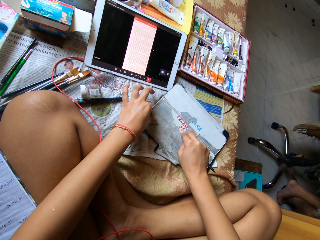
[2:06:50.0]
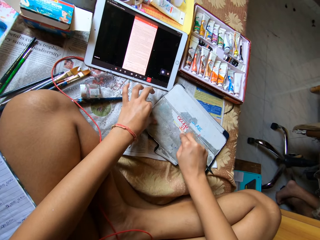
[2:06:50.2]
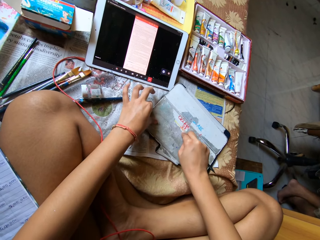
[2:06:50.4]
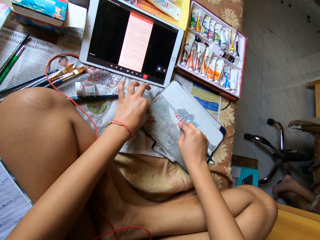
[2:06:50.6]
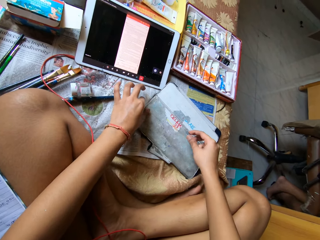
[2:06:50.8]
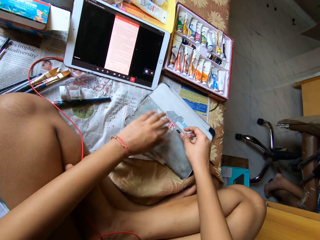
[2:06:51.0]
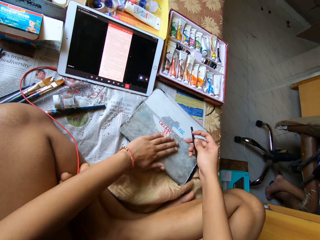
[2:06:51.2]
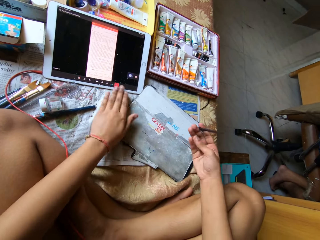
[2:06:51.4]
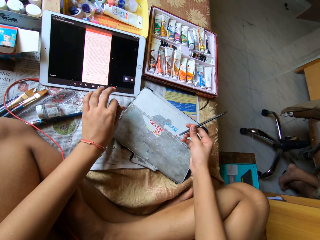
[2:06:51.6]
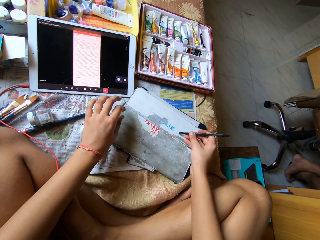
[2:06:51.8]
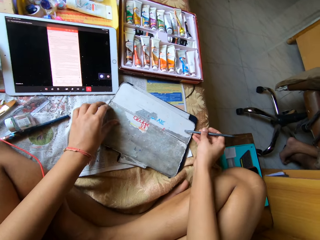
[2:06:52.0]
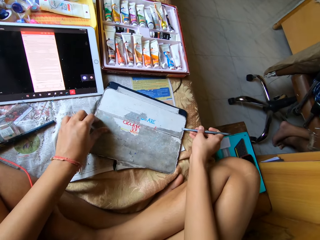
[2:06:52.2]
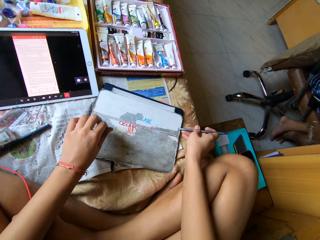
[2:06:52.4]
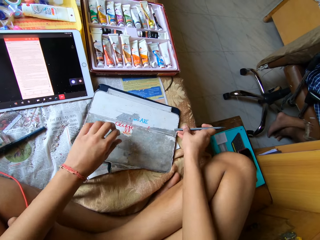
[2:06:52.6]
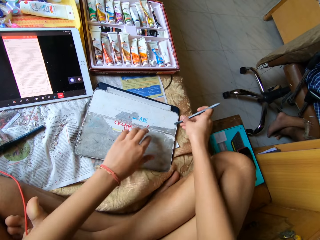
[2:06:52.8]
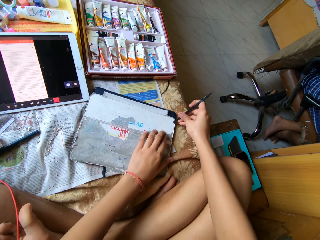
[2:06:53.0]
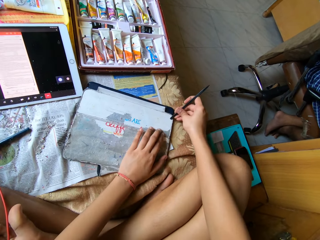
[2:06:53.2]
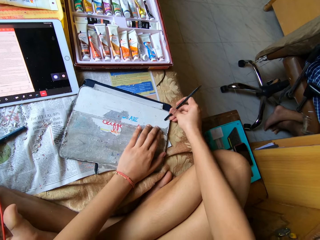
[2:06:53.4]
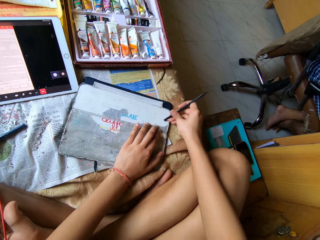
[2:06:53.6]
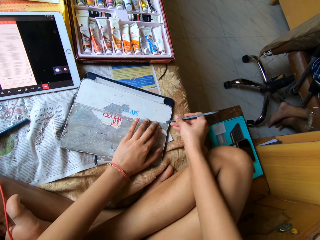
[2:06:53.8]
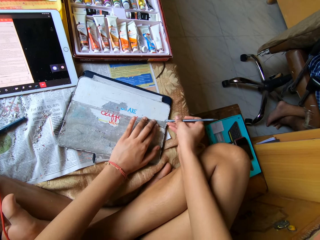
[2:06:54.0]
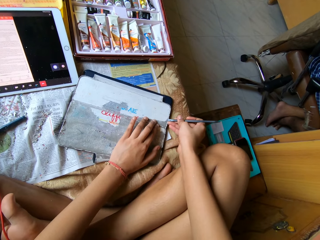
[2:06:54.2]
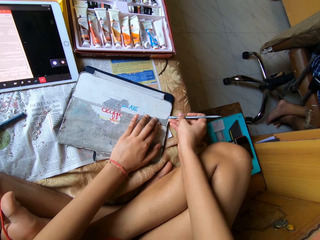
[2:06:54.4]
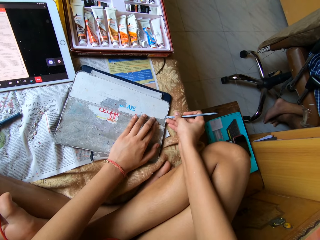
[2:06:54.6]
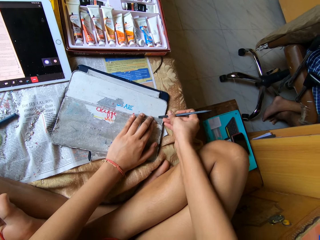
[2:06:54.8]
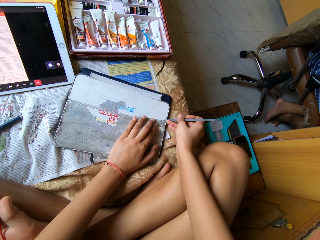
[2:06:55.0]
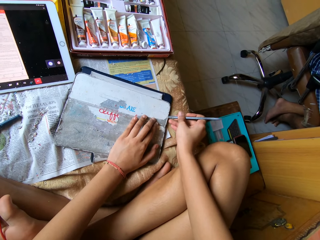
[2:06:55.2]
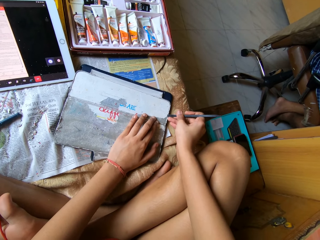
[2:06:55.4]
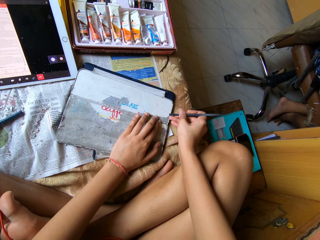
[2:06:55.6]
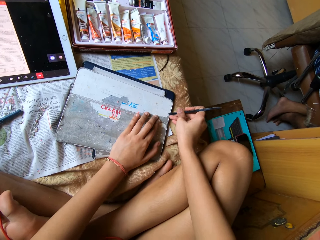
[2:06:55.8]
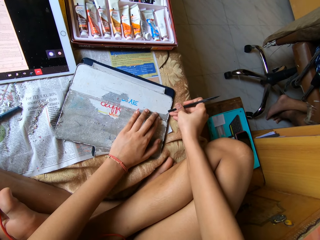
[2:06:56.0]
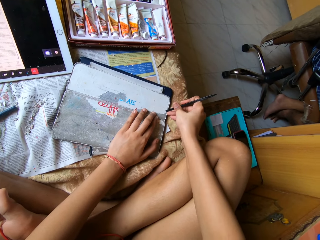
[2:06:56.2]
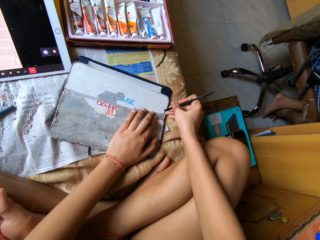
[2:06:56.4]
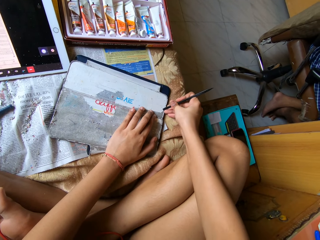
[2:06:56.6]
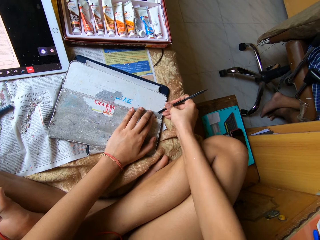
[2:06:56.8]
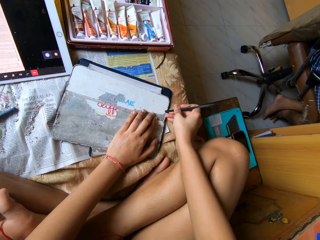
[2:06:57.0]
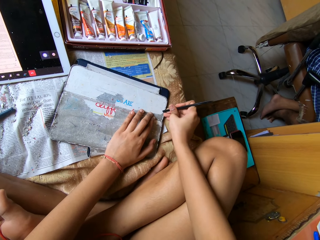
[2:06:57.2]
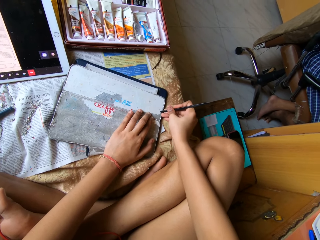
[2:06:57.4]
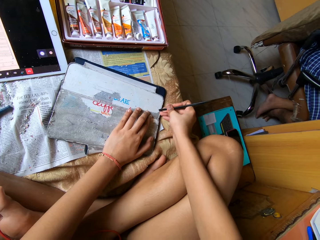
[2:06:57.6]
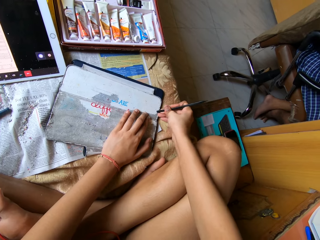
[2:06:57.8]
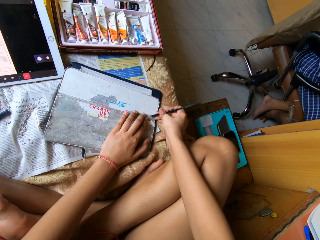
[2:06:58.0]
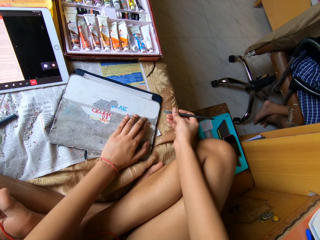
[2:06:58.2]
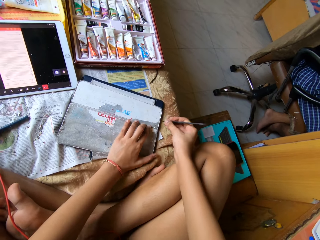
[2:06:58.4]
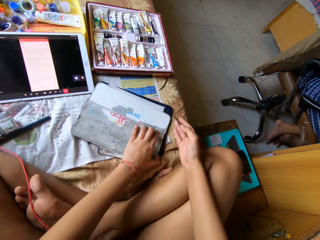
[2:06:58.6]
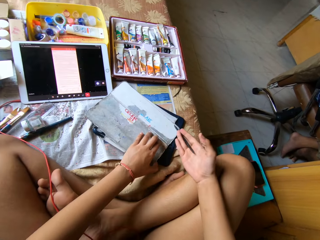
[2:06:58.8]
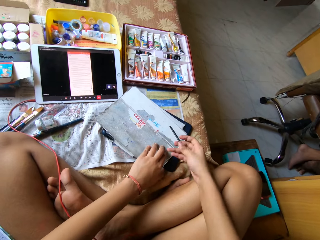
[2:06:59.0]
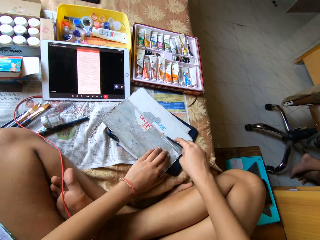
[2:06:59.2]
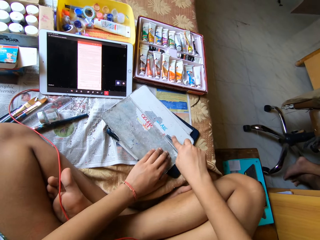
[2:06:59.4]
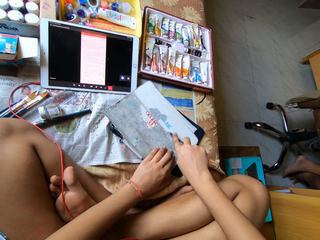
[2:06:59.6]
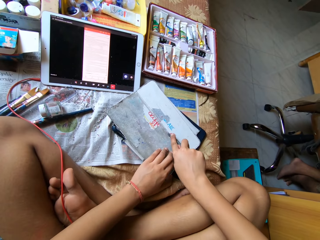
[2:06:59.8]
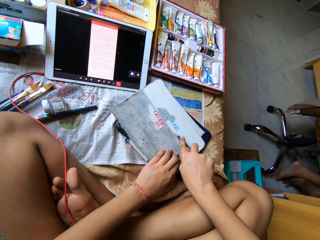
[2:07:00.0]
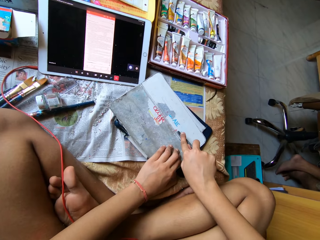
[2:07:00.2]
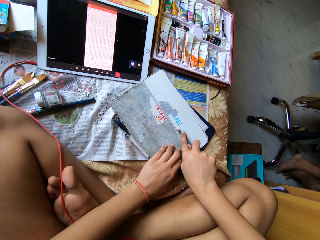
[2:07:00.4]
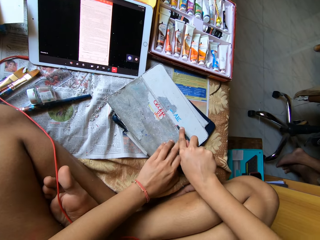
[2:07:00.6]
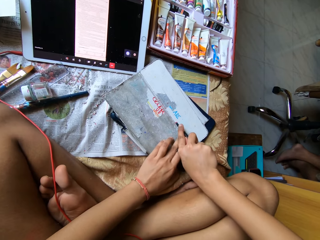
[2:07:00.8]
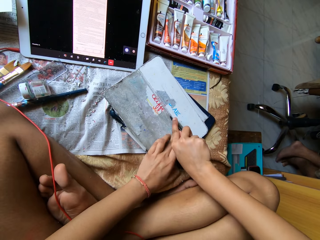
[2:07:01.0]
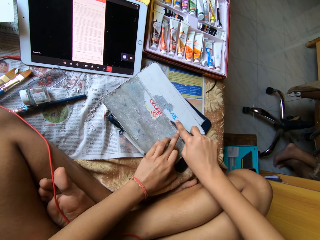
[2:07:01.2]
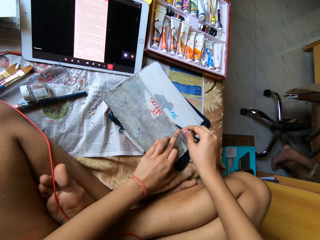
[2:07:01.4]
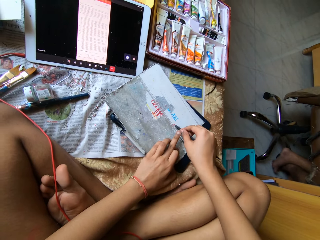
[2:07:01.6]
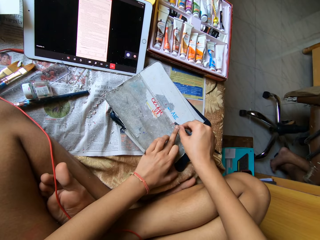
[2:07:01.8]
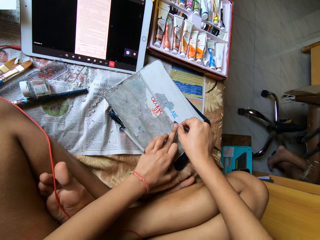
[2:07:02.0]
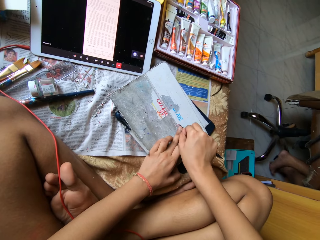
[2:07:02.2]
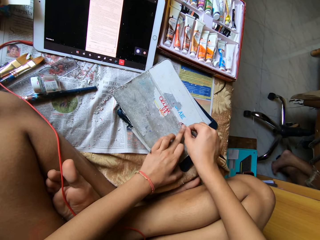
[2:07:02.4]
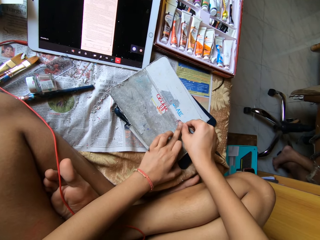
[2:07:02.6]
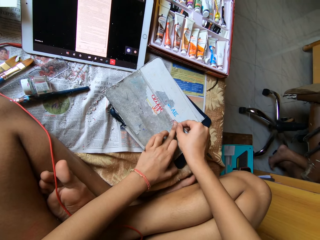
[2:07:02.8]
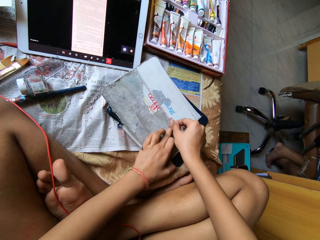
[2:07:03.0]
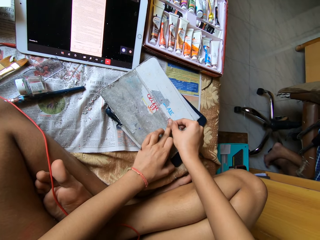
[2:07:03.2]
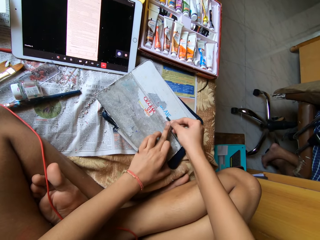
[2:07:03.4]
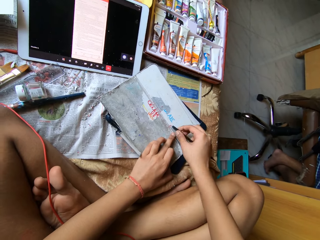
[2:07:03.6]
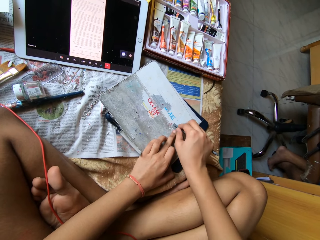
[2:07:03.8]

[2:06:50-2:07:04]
The camera wearer wipes the paper off the pouch with her left hand. She scrapes the paper off the pouch with the nail file in her right hand. She moves the pouch on the bed with her left hand. She scrapes the paper off the pouch with the nail file in her right hand.

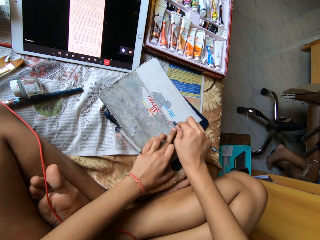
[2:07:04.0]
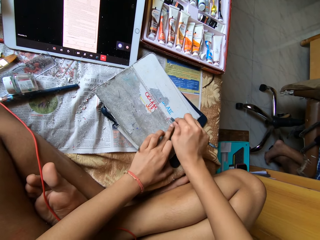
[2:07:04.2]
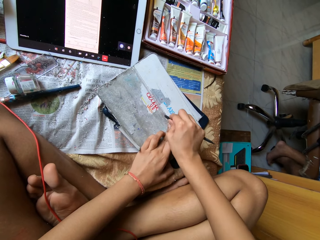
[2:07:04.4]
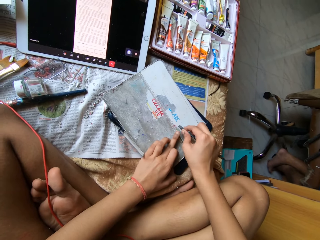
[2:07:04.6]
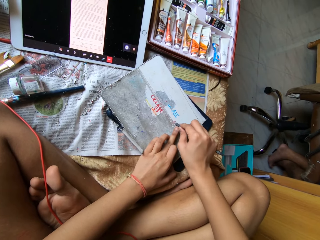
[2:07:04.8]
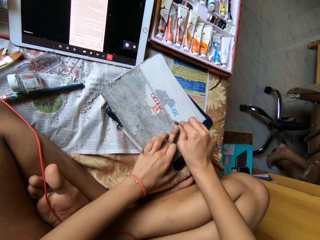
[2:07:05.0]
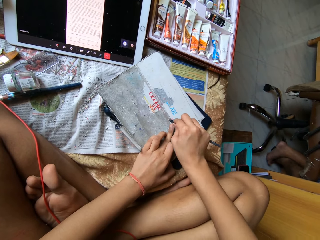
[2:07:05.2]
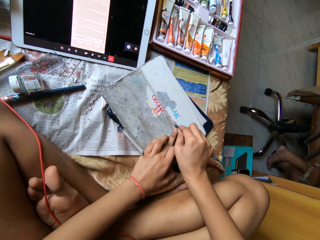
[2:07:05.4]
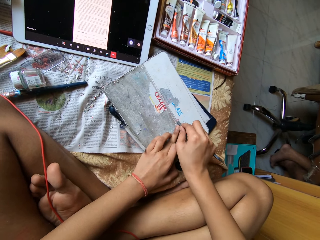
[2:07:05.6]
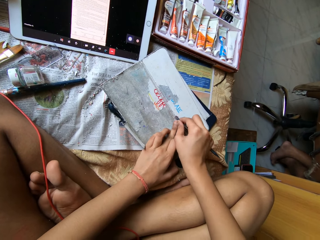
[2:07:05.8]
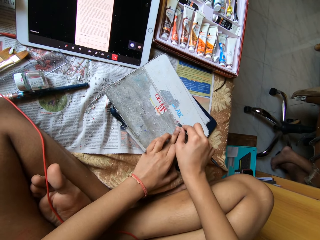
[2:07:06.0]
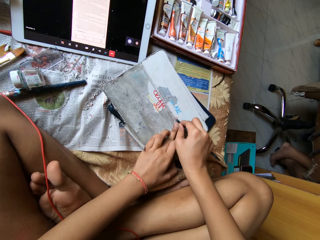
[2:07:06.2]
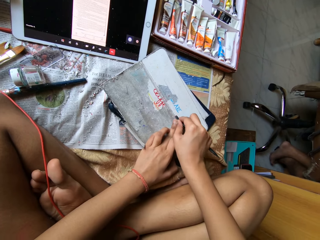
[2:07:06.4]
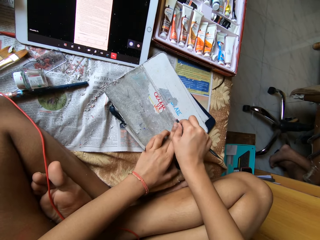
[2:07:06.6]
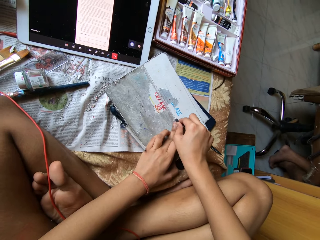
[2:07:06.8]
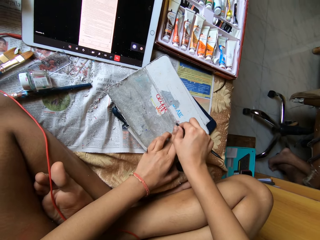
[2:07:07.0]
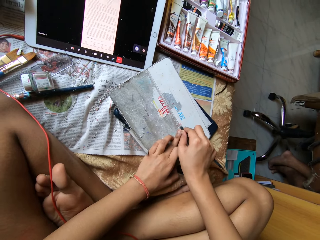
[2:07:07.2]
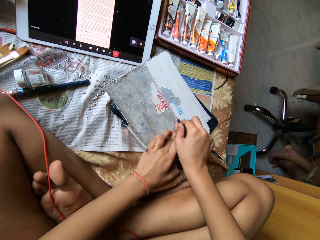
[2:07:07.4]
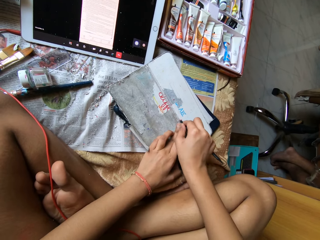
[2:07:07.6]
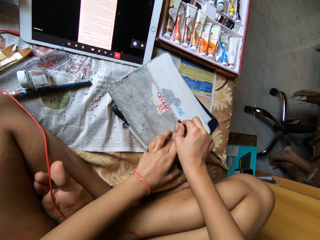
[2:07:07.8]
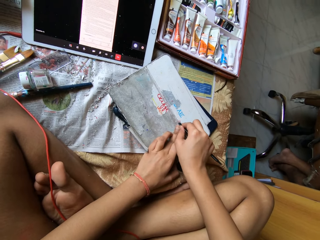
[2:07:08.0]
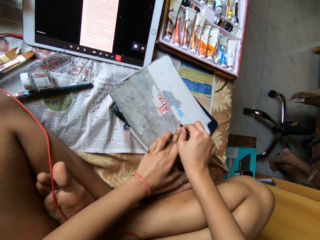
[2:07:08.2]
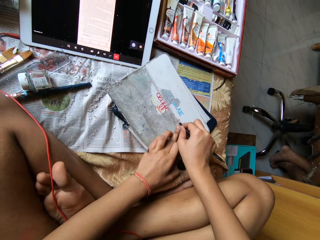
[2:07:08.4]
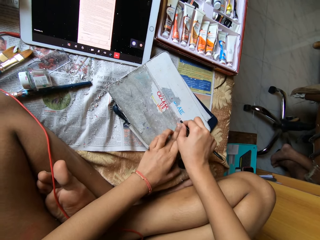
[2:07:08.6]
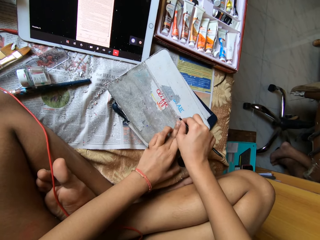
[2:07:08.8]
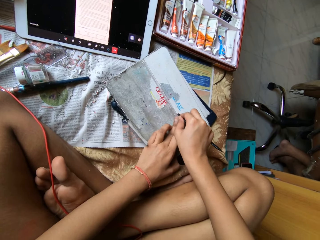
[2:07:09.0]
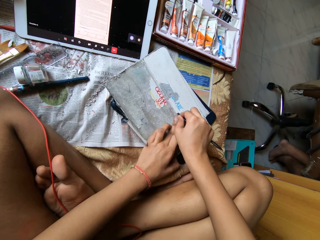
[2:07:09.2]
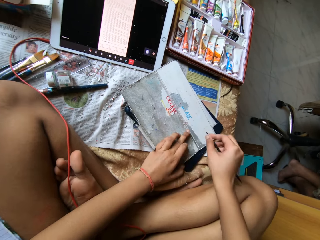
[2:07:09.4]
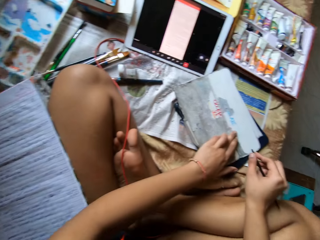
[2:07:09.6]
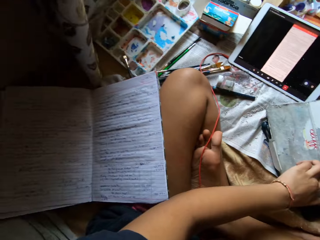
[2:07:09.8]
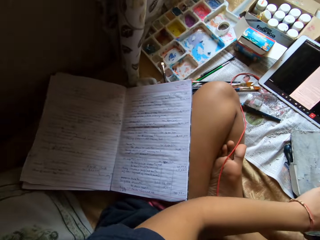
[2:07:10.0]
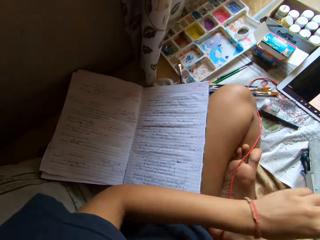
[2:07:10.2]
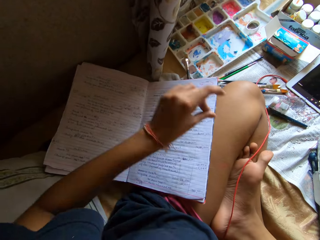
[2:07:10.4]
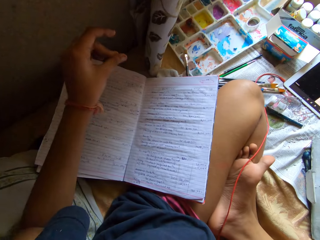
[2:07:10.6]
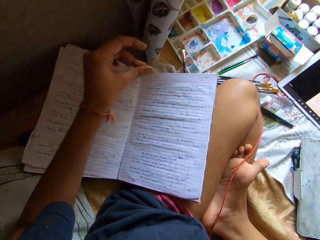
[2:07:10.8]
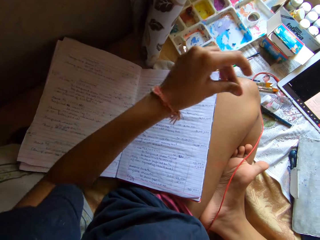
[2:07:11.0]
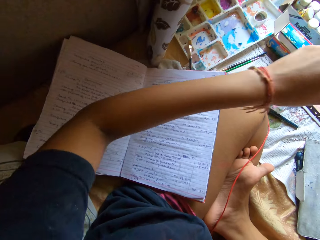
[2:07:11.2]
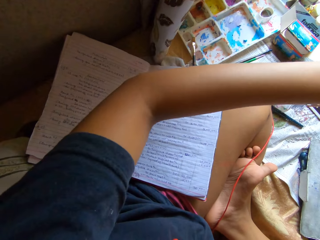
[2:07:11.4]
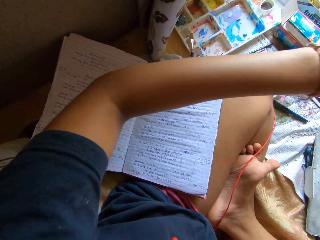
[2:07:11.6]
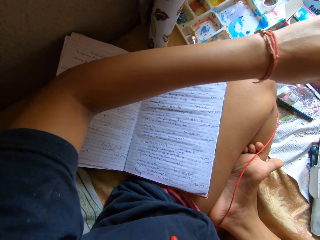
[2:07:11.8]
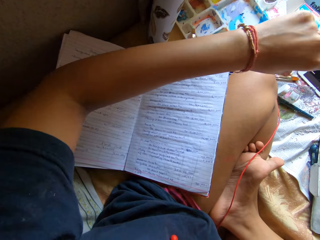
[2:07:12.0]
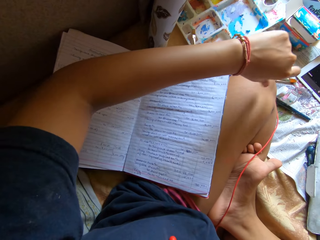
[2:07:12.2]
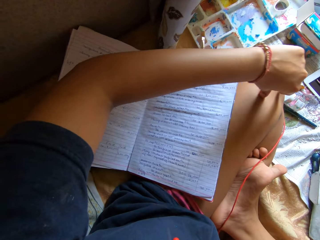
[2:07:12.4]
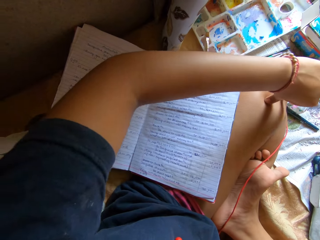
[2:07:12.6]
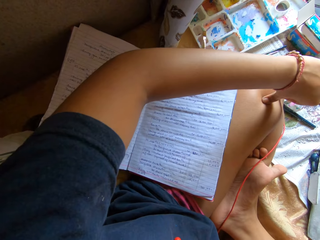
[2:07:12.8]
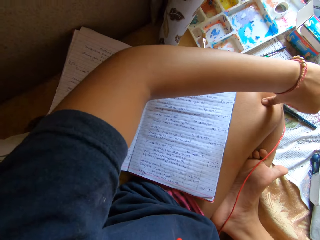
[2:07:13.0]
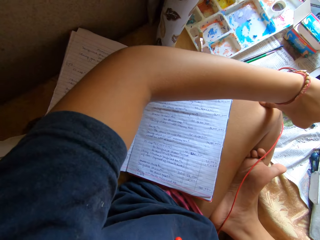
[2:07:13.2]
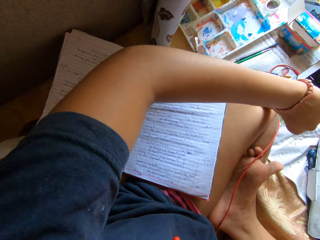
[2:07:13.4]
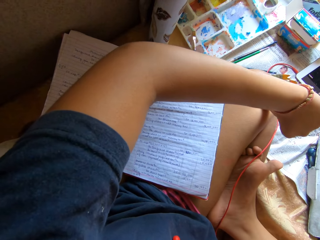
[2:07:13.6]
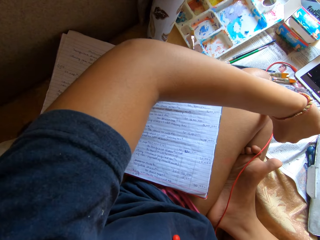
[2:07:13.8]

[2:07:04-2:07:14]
The camera wearer looks at the book on the floor. She touches her lap with her left hand.
